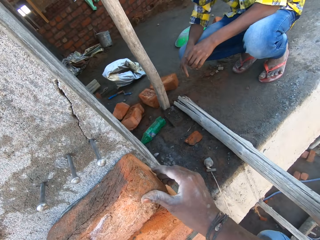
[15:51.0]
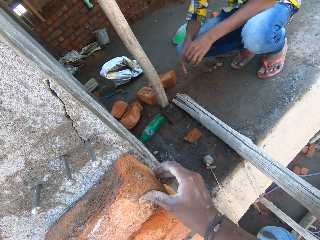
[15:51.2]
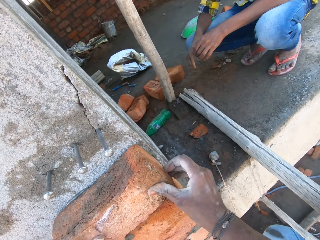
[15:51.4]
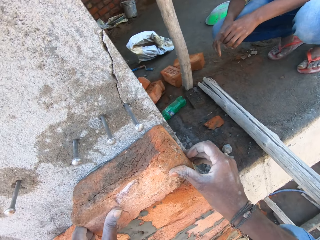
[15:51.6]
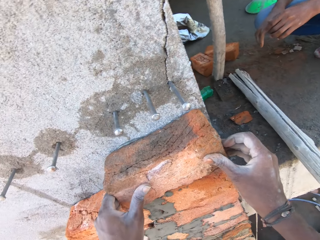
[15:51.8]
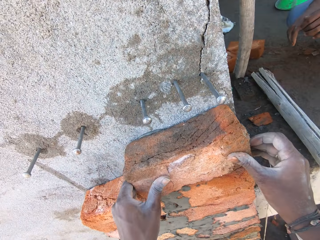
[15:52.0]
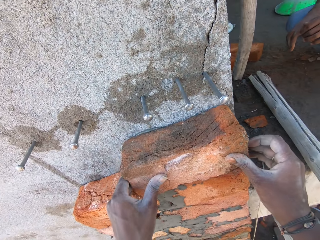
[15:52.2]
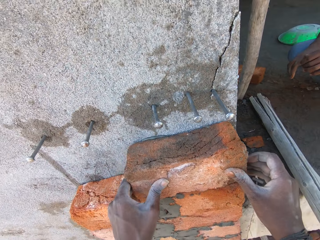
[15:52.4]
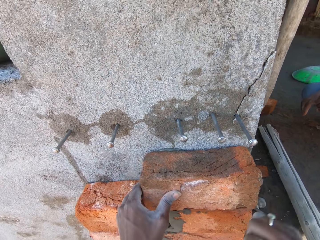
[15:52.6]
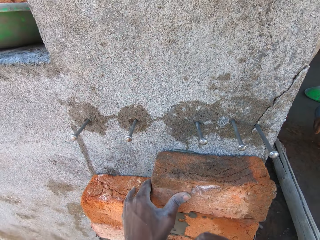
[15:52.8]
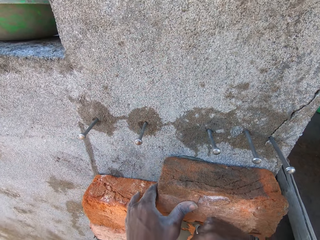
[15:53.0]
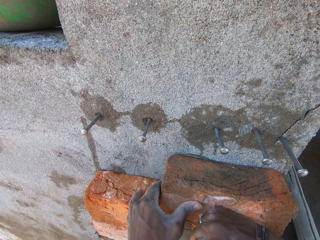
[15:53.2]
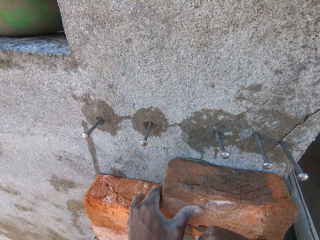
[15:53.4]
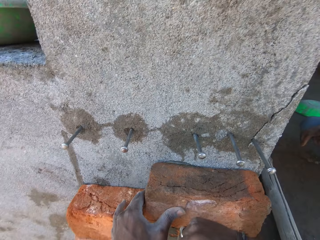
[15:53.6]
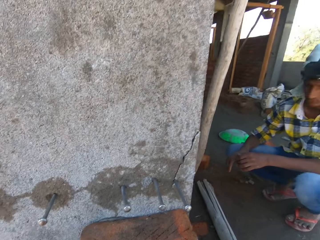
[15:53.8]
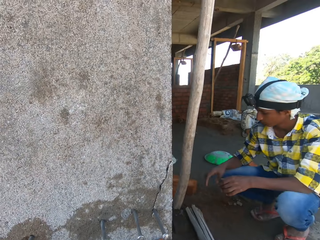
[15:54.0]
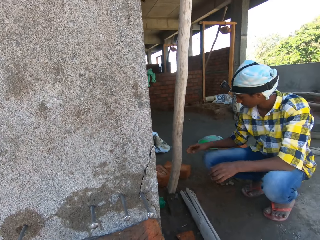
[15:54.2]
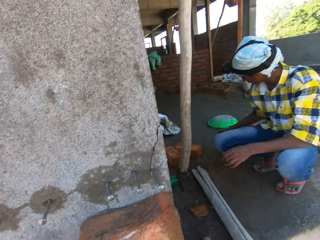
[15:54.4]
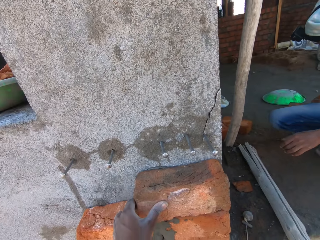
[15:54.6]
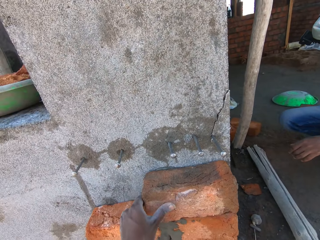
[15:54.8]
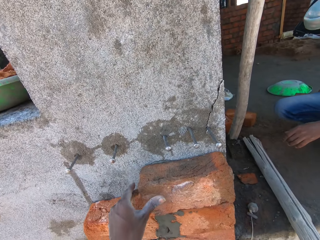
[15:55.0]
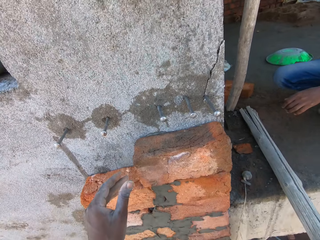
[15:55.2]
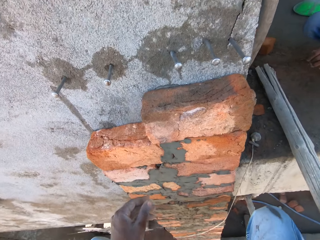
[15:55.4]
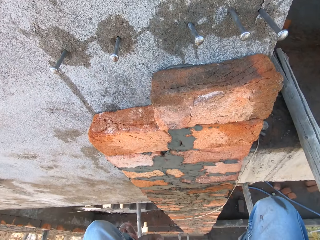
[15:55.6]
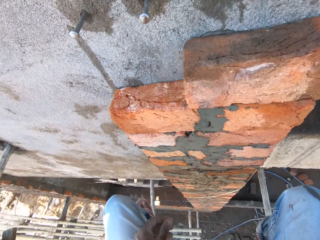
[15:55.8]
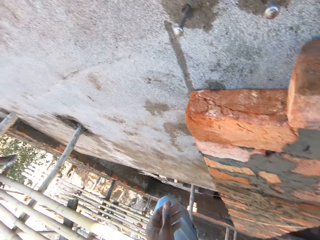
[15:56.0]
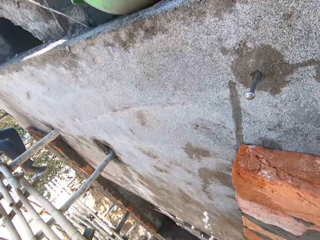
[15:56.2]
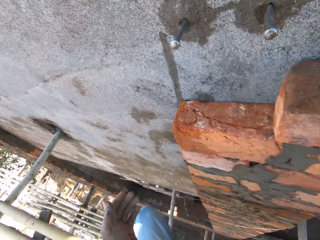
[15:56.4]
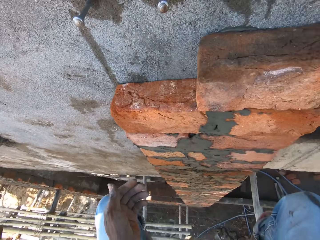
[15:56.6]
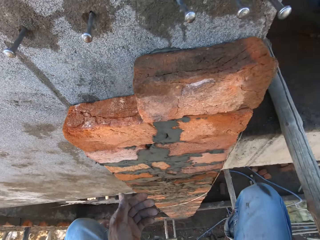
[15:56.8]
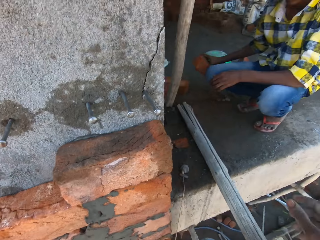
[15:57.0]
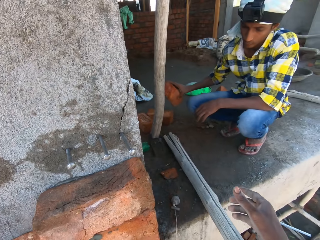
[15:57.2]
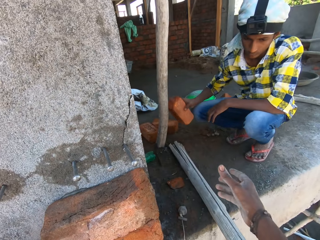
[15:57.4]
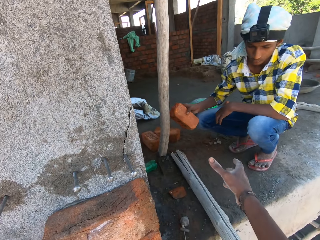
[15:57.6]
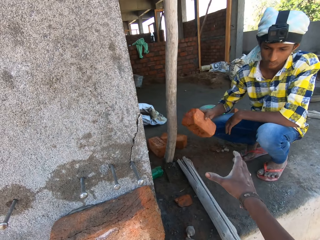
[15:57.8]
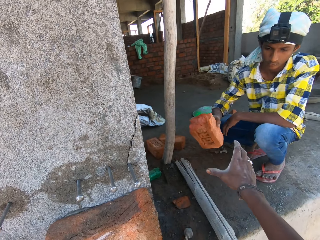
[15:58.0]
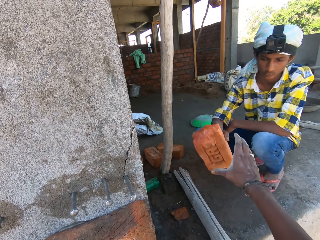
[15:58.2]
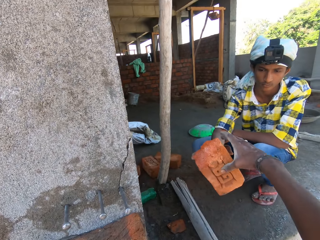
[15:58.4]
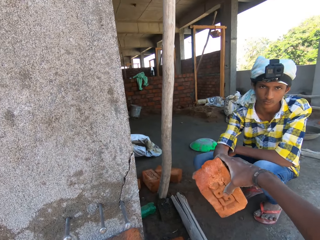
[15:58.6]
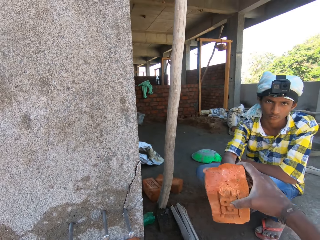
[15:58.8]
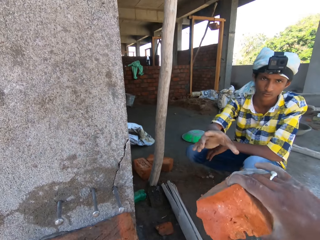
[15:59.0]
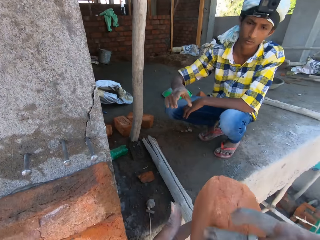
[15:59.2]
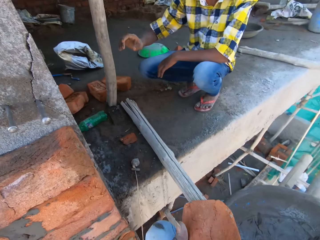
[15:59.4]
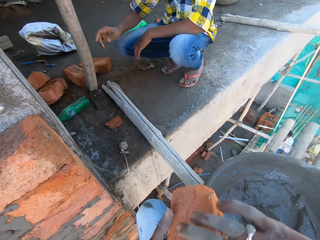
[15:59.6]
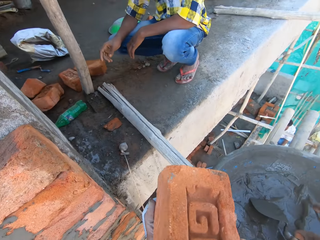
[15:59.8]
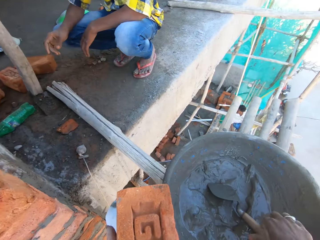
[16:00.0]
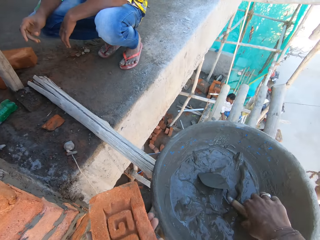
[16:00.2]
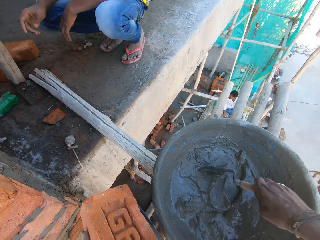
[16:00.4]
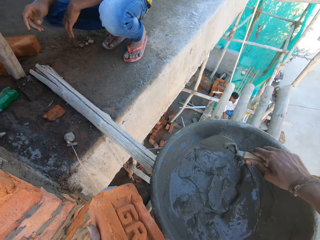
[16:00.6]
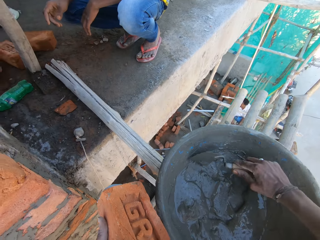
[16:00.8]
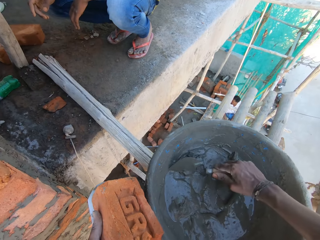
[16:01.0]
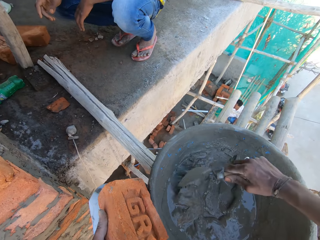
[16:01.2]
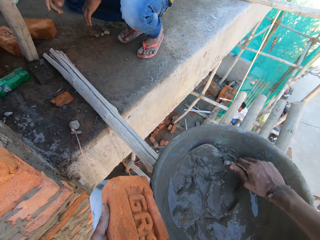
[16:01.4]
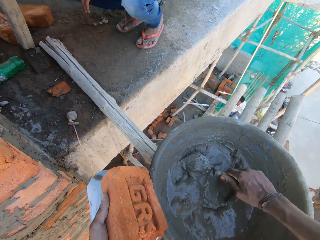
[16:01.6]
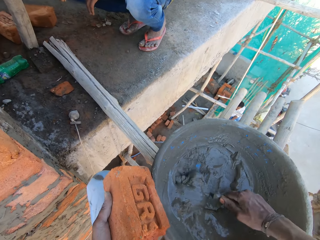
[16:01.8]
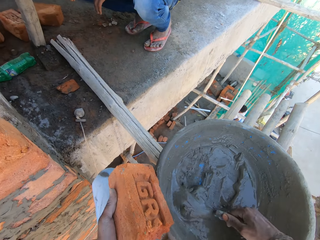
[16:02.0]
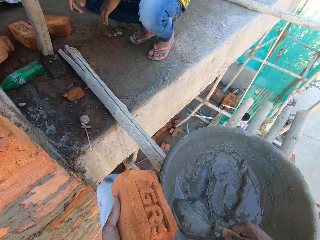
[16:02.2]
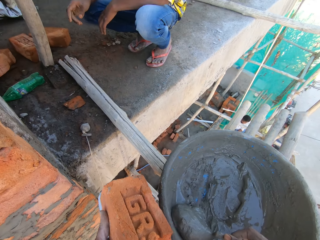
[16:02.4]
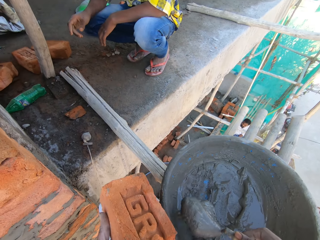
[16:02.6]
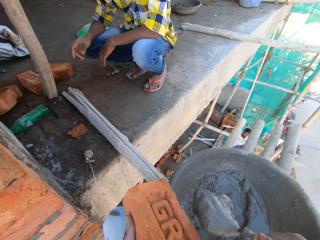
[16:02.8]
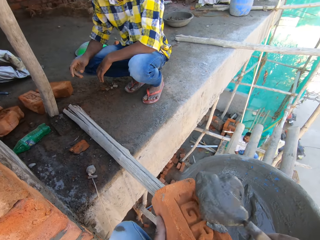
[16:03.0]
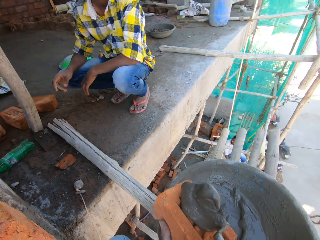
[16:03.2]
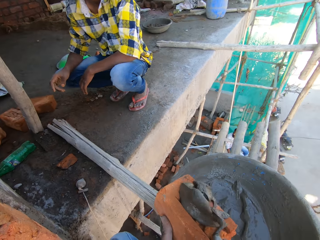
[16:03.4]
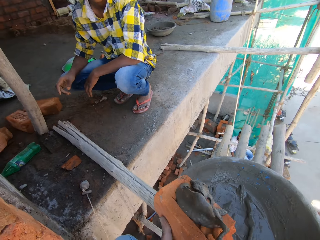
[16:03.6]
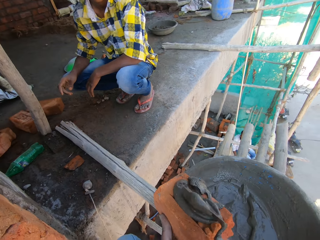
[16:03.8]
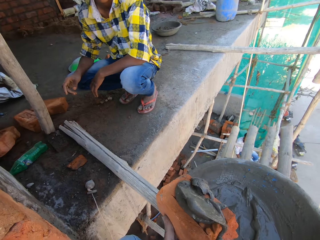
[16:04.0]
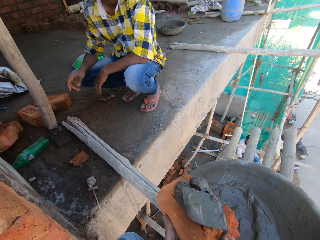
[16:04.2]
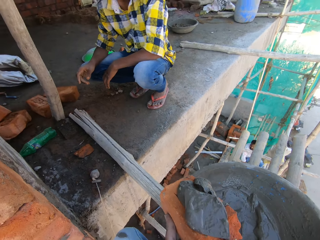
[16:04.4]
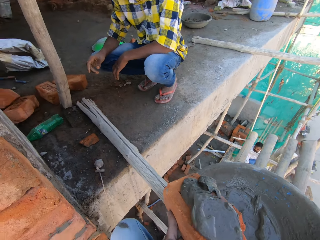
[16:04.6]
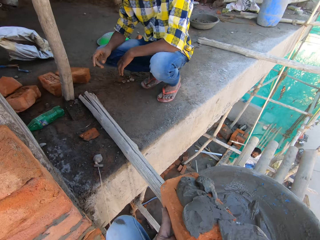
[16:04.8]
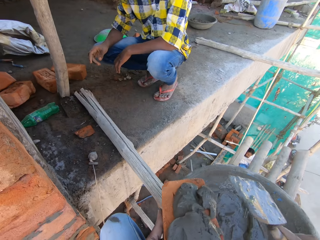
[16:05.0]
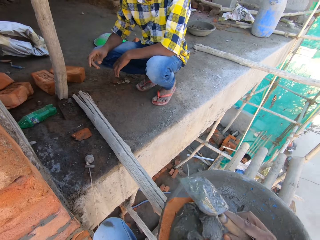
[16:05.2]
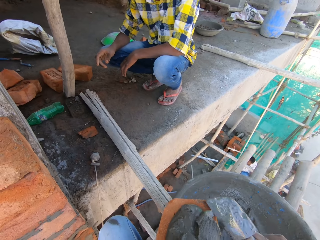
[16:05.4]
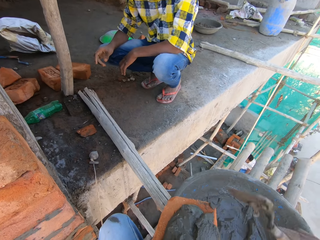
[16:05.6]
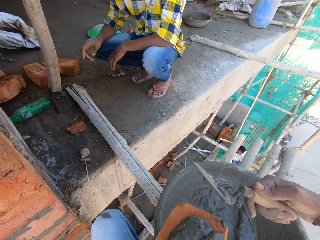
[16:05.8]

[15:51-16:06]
The camera wearer taps the brick on the wall with his right hand fist. He looks around. The boy carries a brick on the decking with his right hand. The boy transfers the brick to the camera wearer with his right hand. The camera wearer collects the brick from the boy with his right hand. He transfers the brick from his right hand to his left hand. He holds the brick. He picks up the brick trowel in the pan with his right hand. He holds the brick. He scoops concrete or mortar from the pan on the scaffolding to the brick on his left hand with the brick trowel in his right hand. He holds the brick. He smears the mortar on the brick with the trowel.

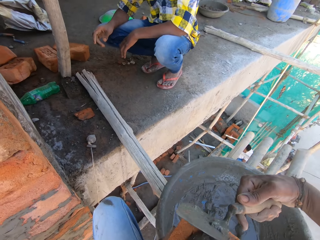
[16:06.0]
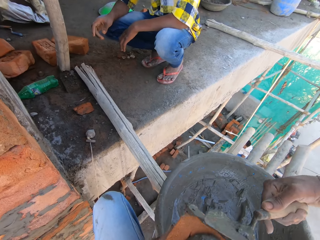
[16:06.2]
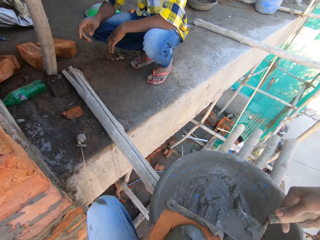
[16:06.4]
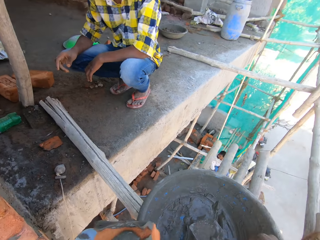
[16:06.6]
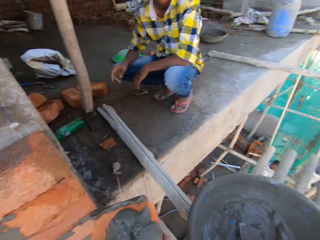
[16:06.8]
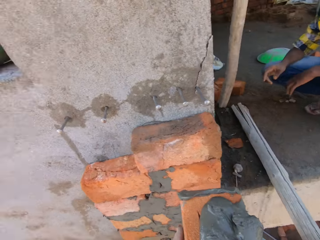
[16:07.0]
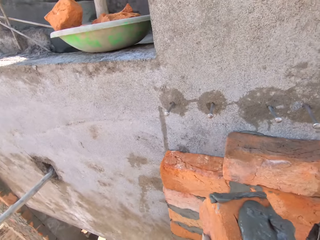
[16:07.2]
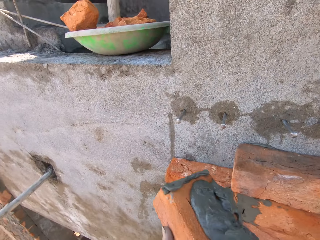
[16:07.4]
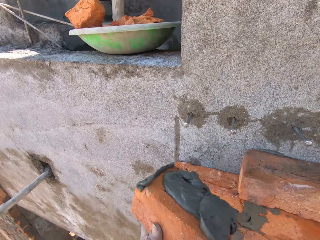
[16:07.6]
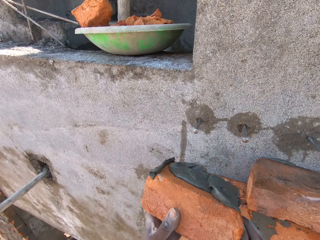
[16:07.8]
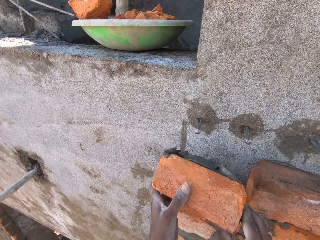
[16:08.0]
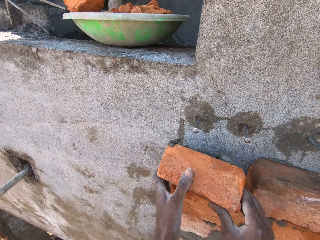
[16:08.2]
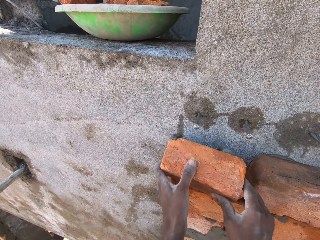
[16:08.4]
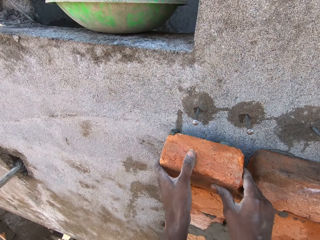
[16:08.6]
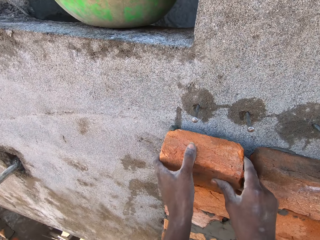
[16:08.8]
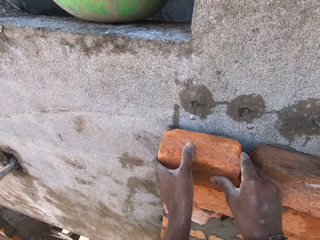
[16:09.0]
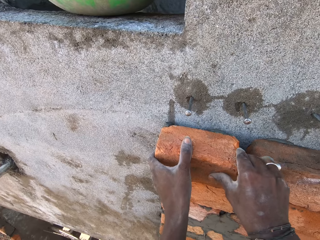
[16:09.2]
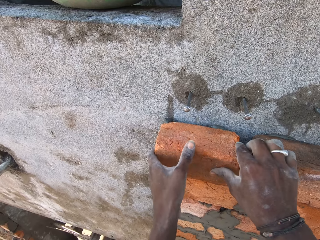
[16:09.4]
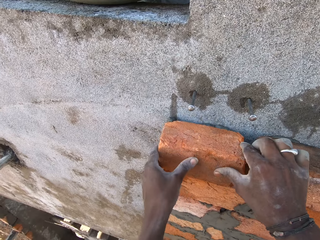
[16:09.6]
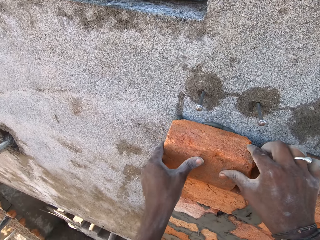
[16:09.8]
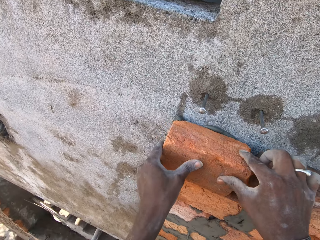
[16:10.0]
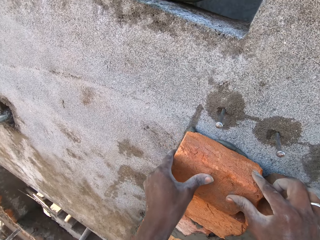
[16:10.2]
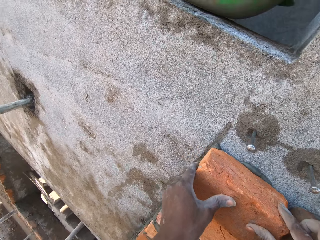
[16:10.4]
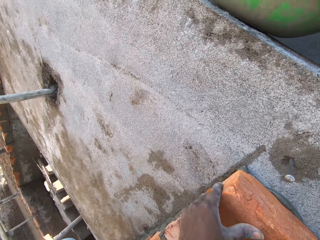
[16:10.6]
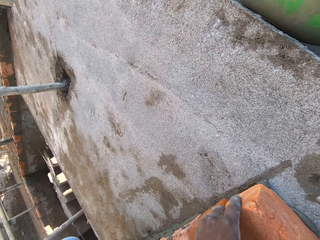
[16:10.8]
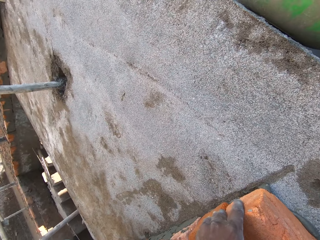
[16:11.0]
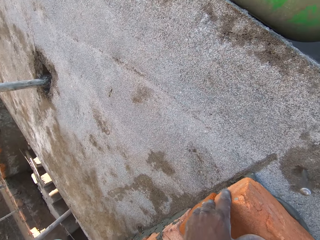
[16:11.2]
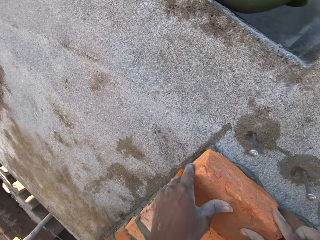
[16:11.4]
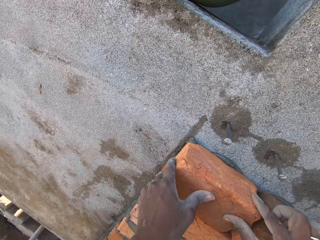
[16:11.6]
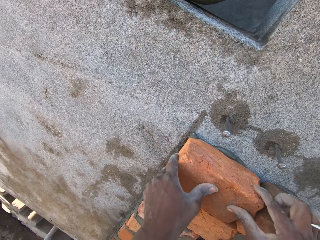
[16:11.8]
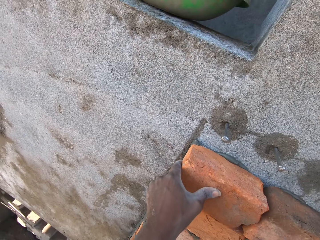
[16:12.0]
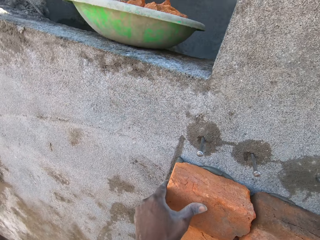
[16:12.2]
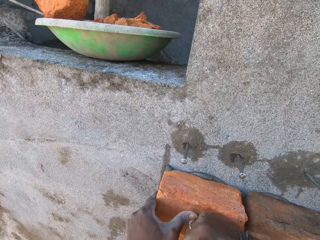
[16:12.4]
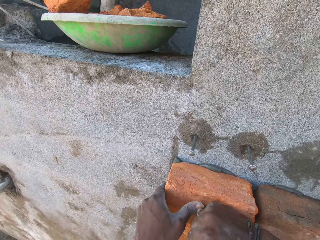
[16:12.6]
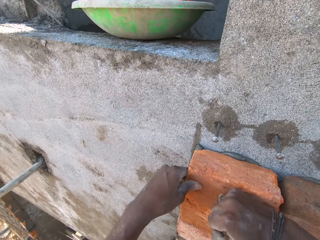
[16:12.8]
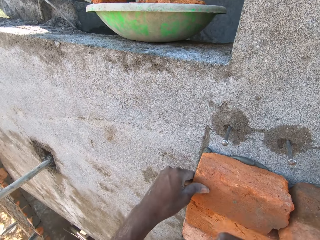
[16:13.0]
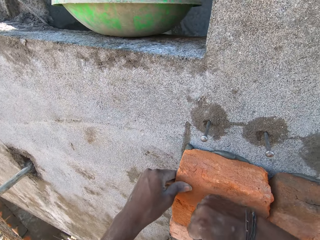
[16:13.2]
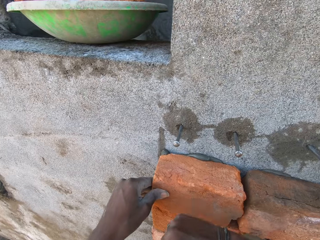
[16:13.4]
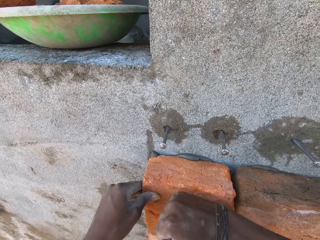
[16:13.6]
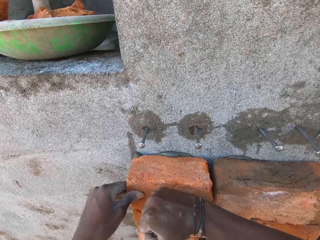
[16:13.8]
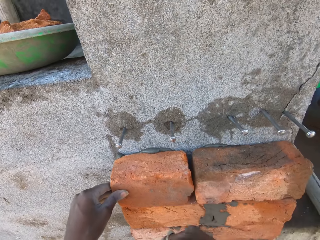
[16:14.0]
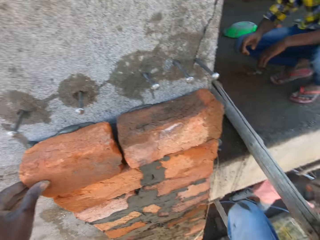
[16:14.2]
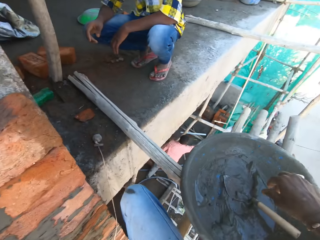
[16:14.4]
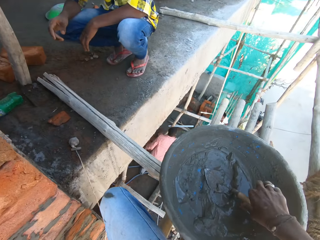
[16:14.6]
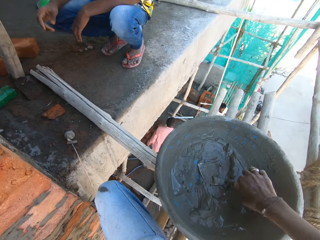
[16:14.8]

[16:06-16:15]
The camera wearer lays the brick on a wall with both hands. He taps the brick on the wall with his right hand fist.
